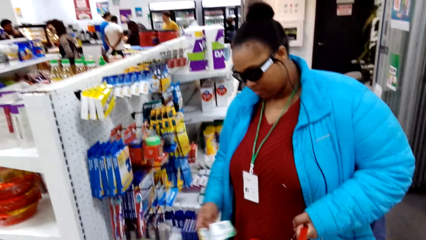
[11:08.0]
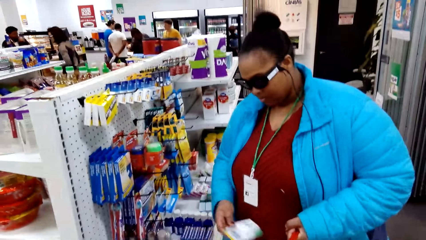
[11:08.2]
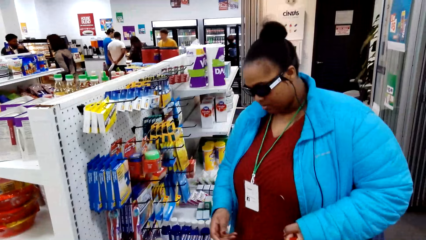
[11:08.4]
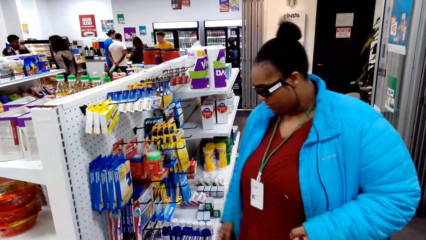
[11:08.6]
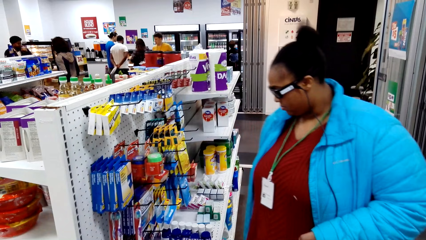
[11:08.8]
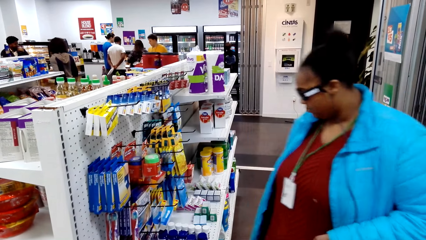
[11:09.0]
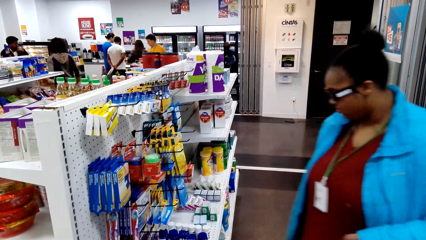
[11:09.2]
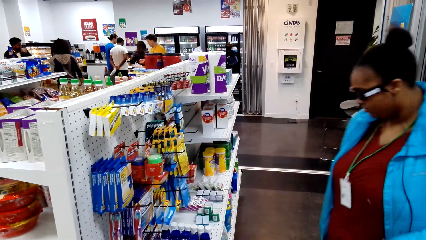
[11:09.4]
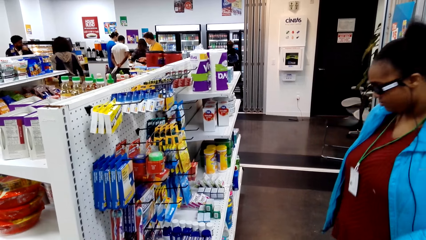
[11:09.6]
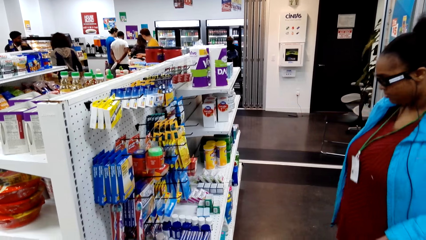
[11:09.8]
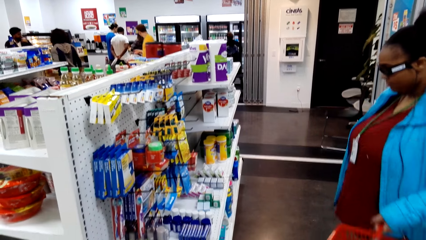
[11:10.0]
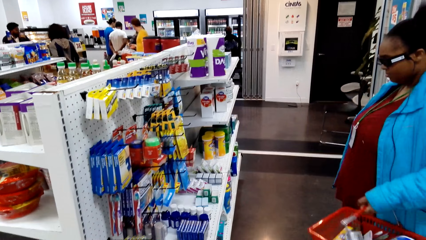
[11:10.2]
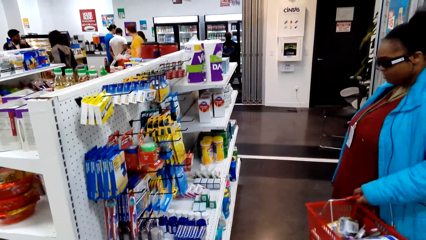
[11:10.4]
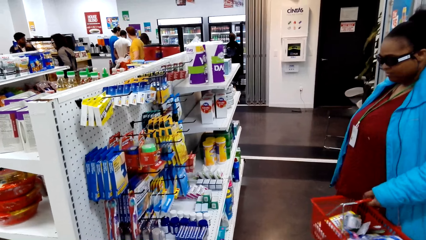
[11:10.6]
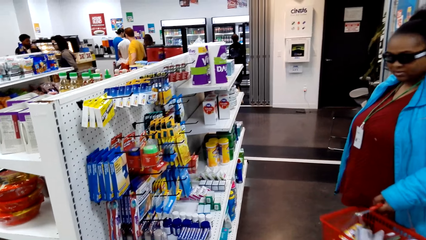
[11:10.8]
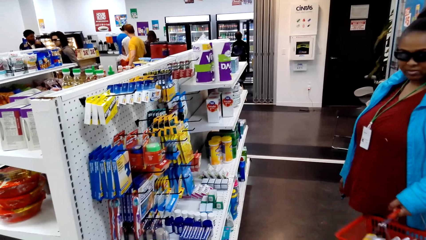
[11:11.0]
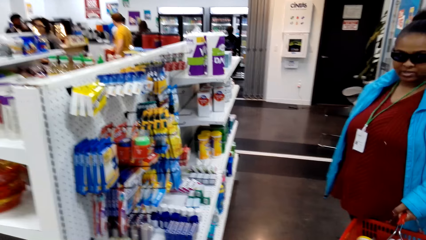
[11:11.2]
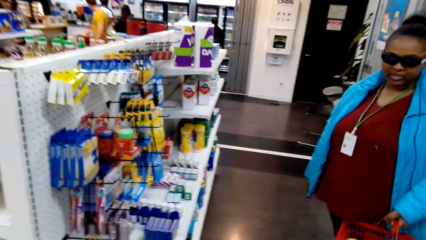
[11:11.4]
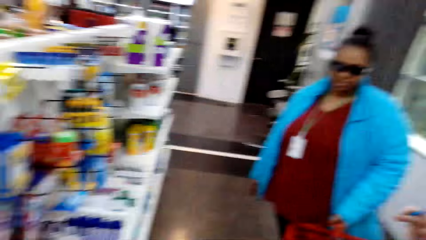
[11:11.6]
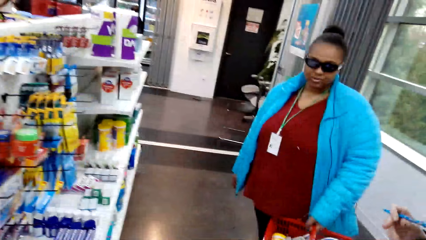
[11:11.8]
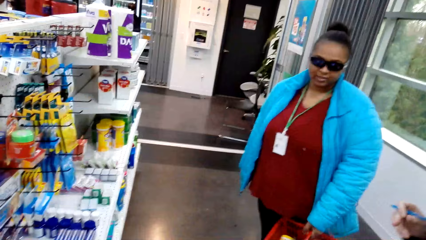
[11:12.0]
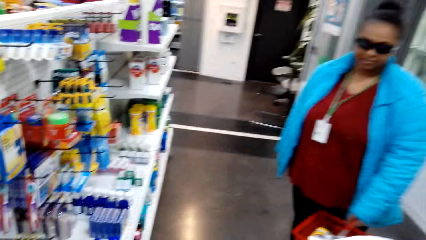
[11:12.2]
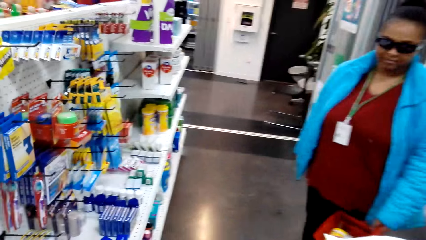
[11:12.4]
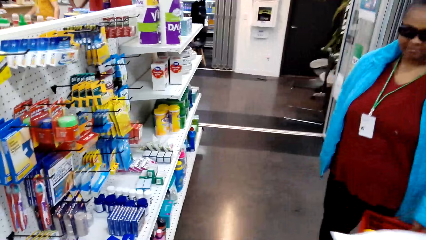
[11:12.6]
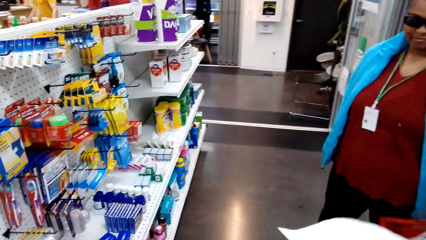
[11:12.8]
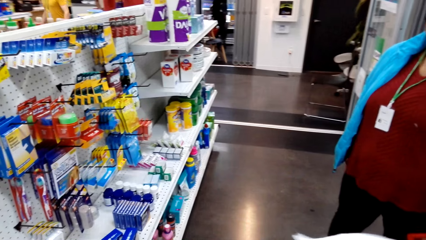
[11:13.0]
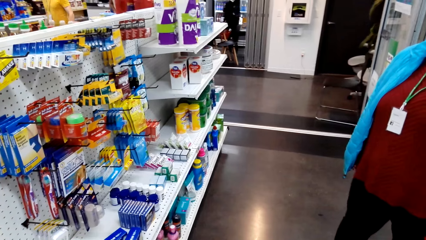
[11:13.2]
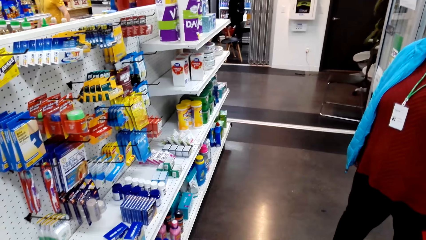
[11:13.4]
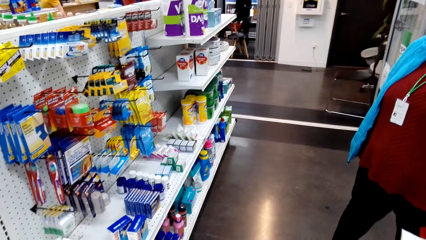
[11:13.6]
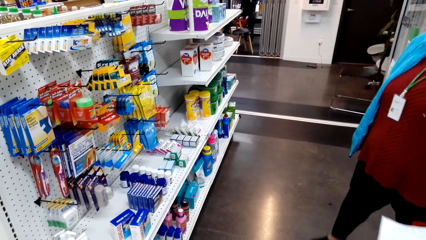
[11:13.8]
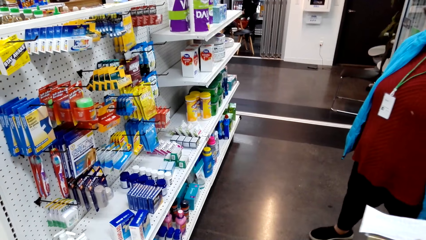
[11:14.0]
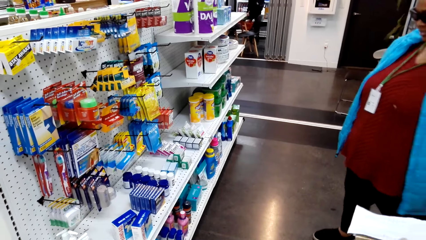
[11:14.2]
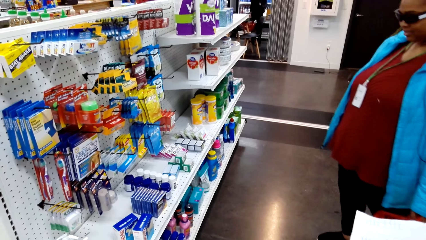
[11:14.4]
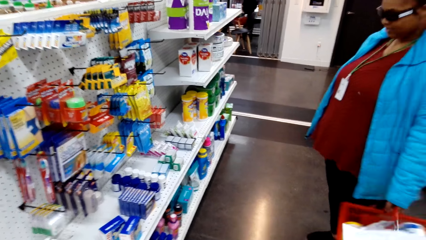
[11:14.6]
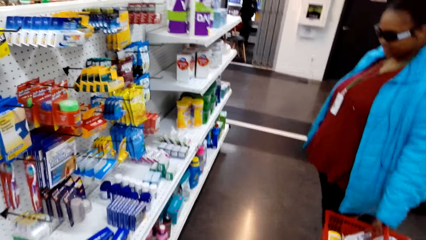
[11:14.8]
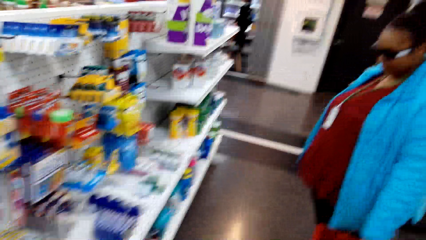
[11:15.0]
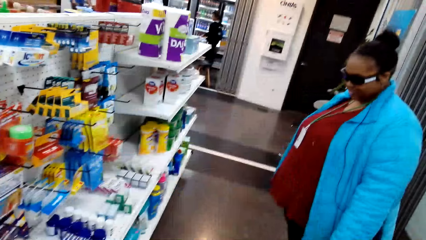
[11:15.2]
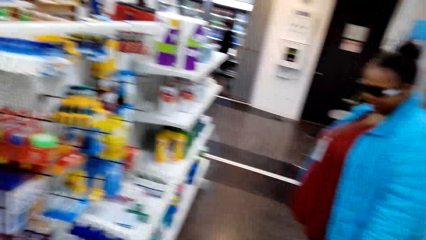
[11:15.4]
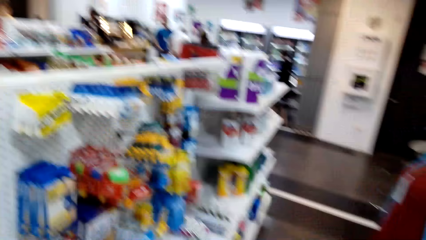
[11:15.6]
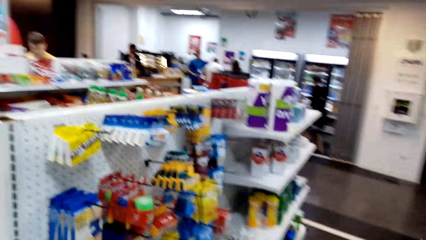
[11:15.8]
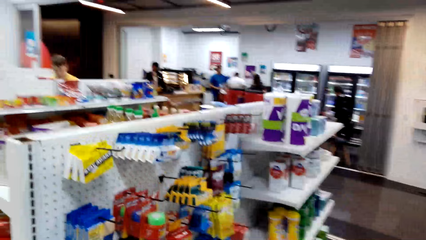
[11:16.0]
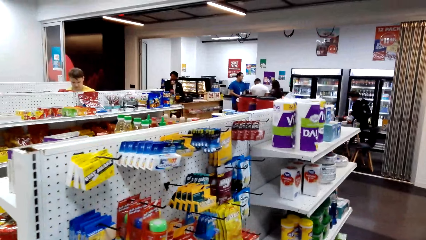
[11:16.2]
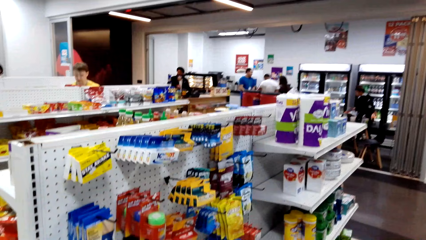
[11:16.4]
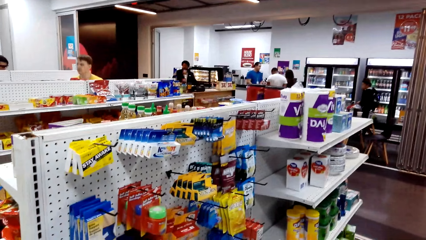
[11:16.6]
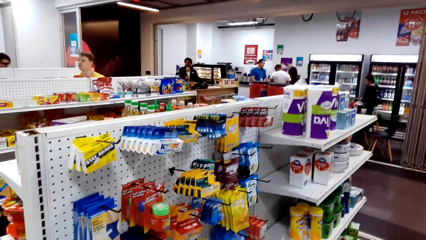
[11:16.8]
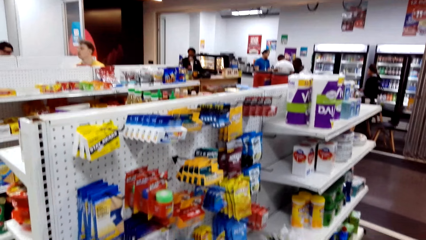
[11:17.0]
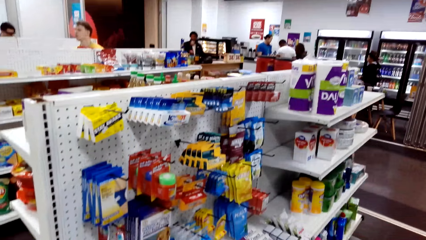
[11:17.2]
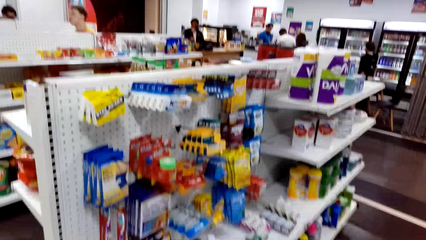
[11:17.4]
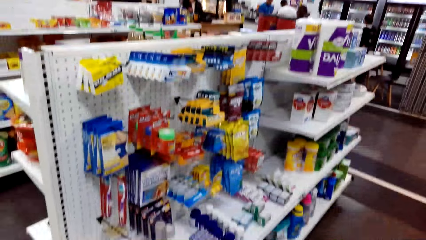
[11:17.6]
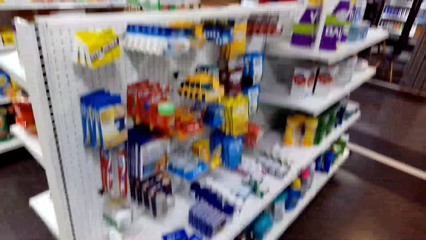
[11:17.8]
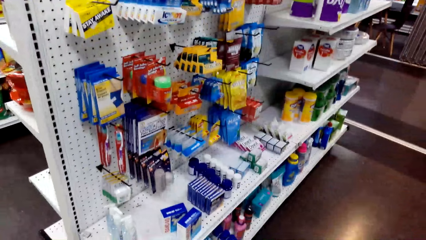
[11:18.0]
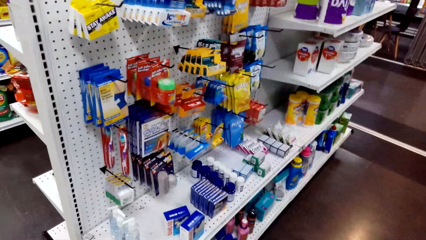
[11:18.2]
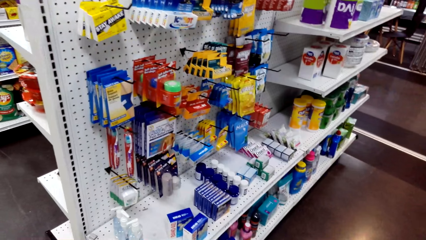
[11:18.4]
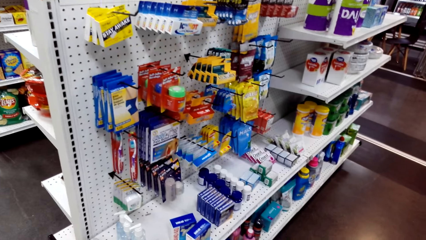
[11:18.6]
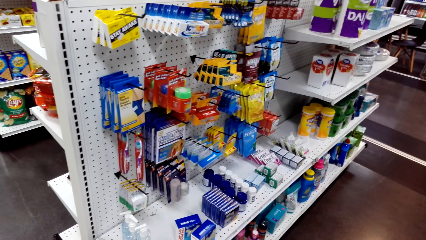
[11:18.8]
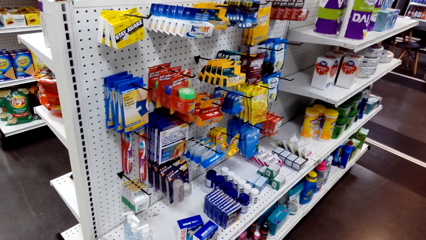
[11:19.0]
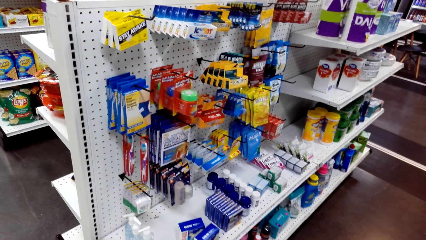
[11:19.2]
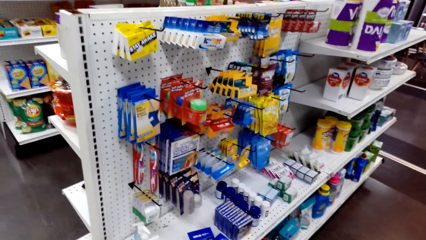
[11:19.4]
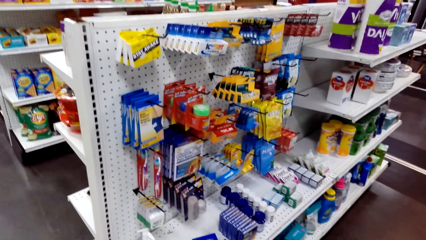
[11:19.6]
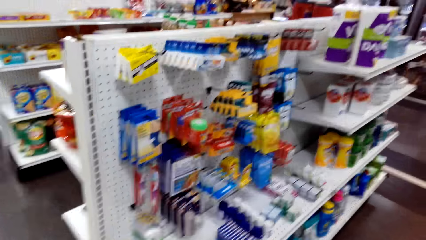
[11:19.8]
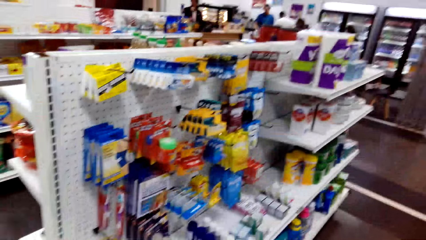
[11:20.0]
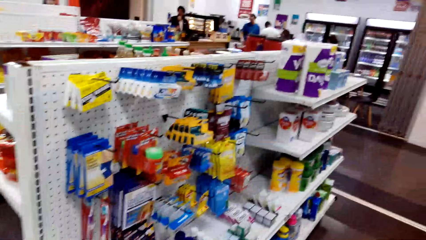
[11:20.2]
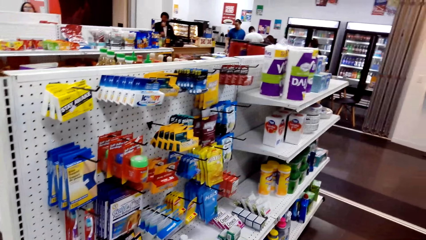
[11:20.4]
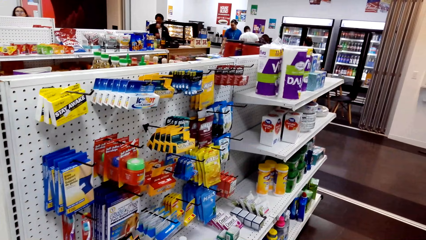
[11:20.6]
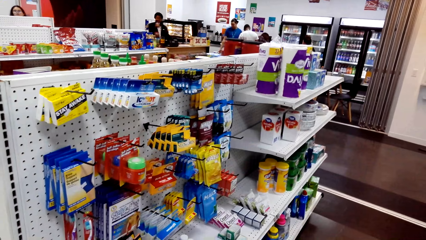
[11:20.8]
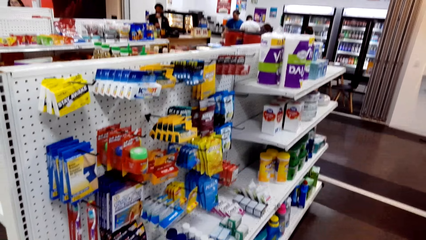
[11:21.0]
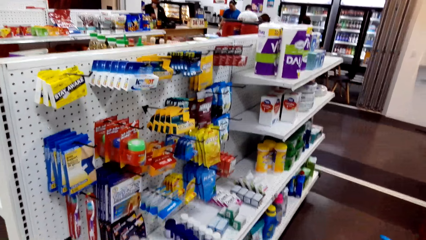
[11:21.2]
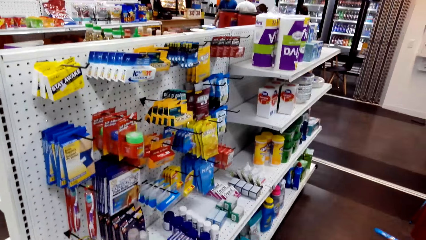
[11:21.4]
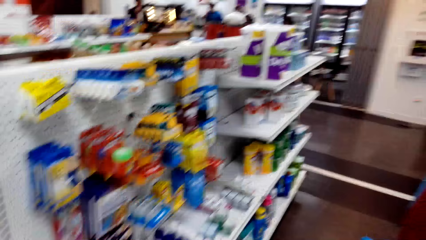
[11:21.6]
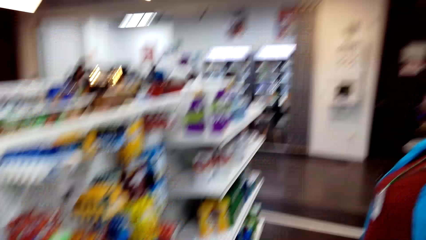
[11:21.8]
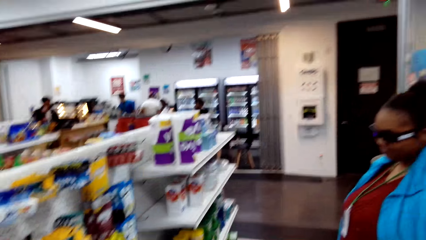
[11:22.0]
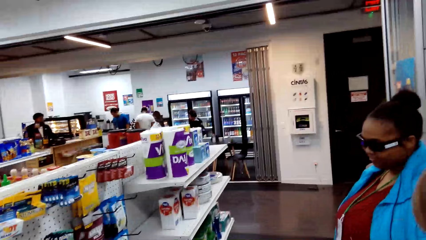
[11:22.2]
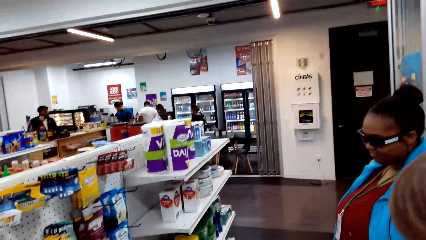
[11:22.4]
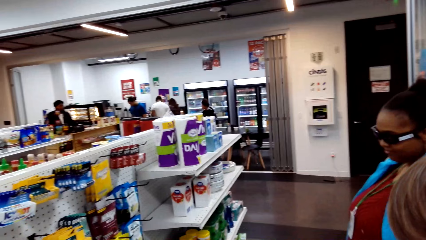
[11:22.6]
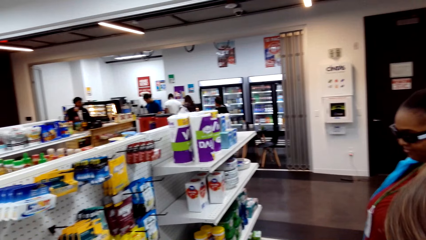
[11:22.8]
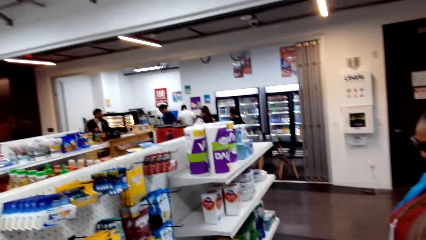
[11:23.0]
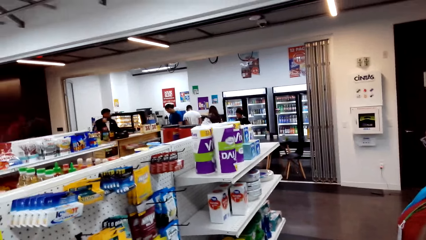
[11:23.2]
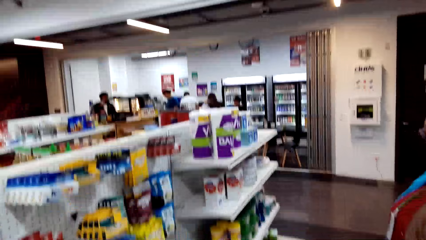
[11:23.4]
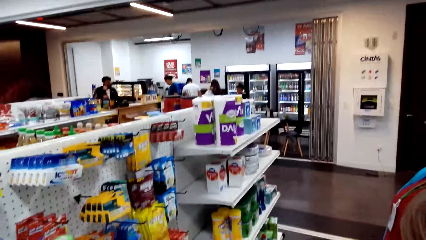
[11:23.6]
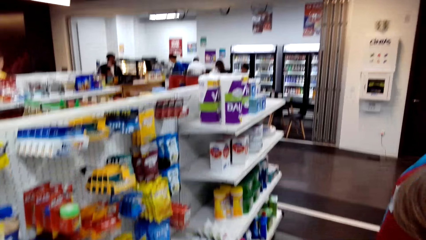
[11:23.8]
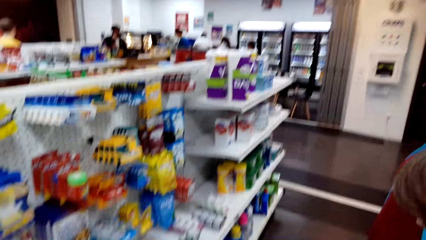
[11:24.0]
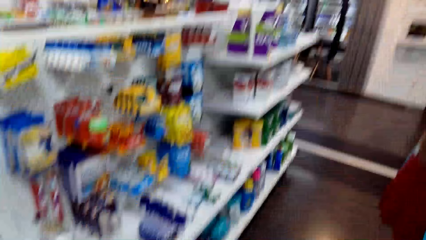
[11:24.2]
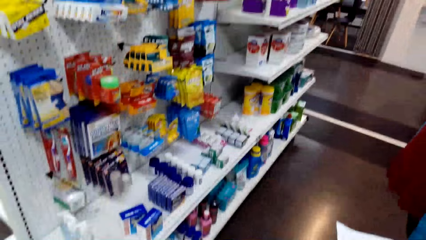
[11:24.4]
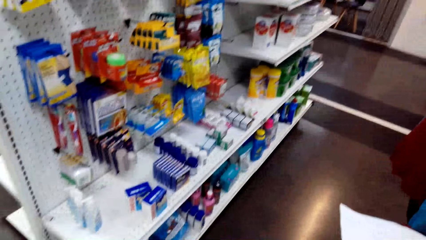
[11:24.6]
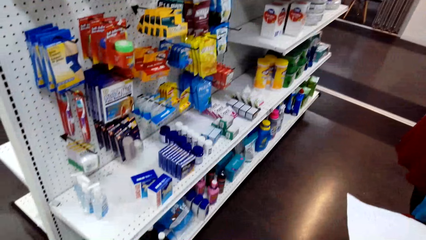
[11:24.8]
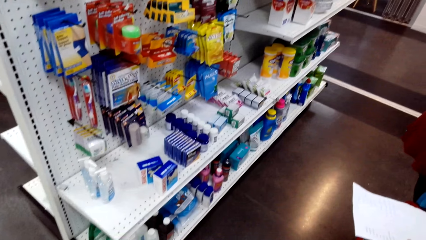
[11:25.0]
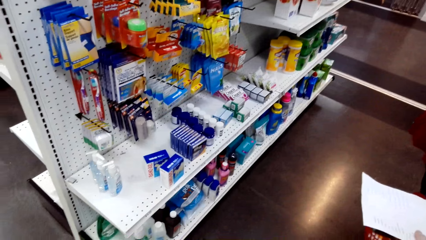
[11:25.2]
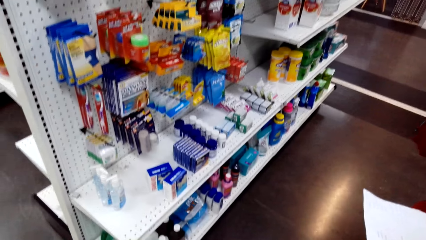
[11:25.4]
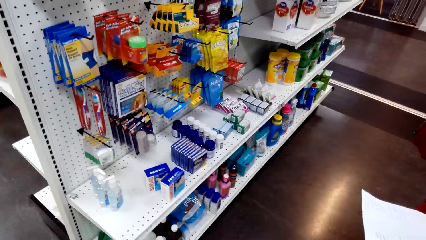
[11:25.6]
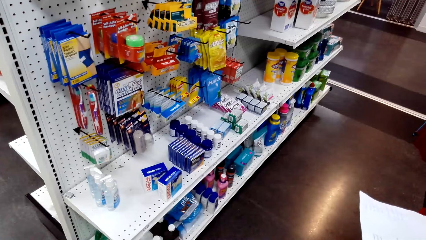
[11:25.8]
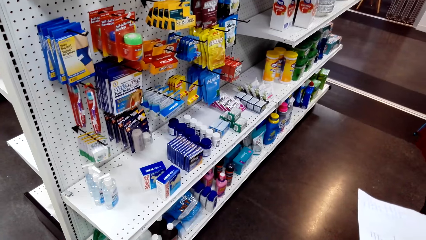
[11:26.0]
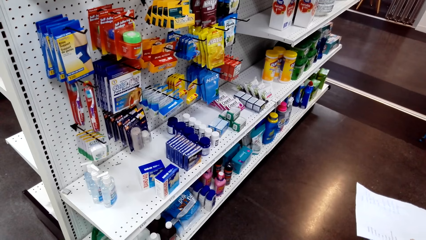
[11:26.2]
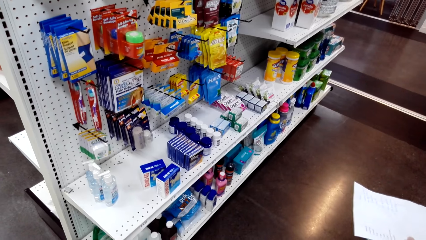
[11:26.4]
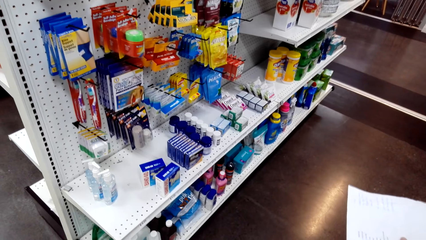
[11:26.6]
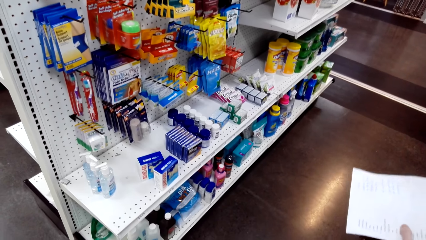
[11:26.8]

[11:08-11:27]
A lady talks with another lady. The camera wearer looks around. They look around again. The other lady talks with the camera wearer.
